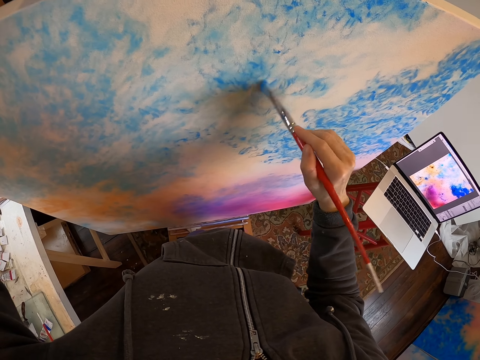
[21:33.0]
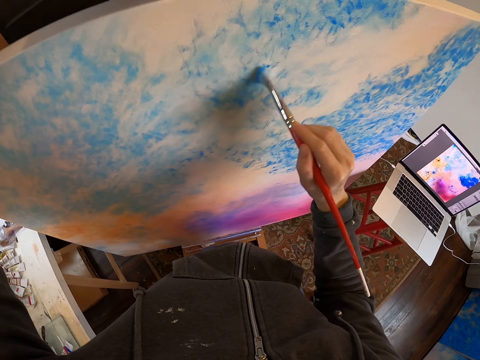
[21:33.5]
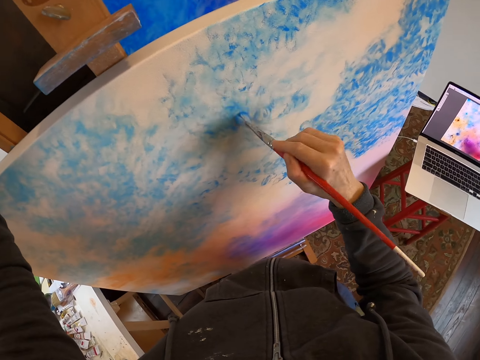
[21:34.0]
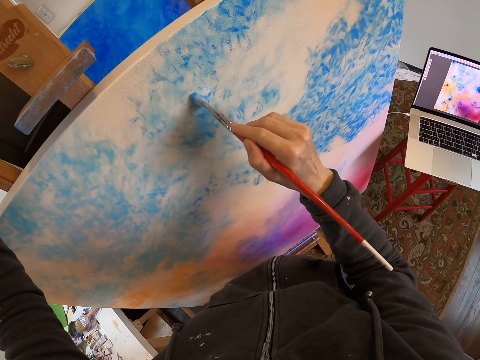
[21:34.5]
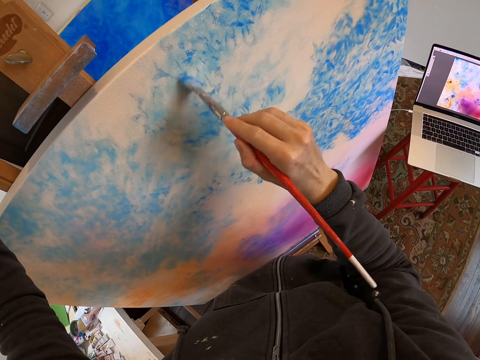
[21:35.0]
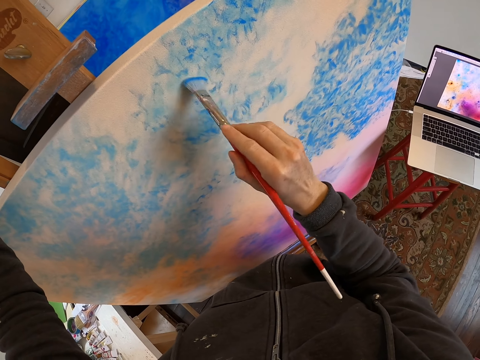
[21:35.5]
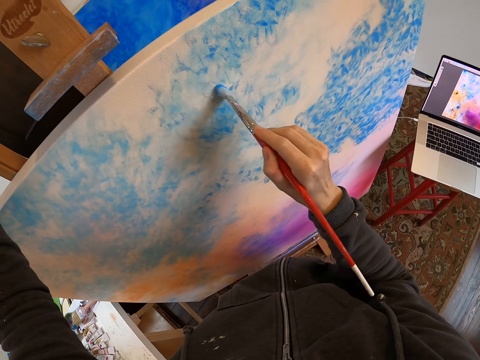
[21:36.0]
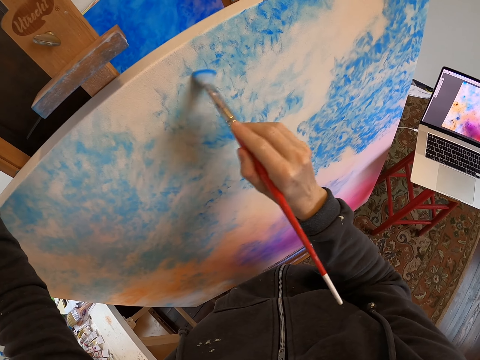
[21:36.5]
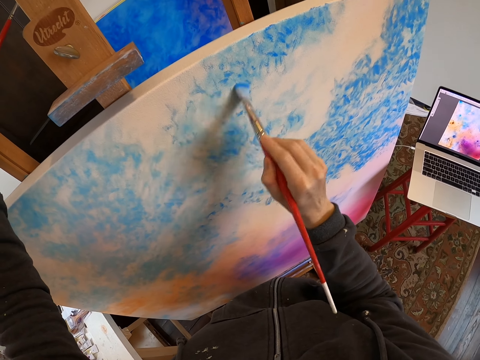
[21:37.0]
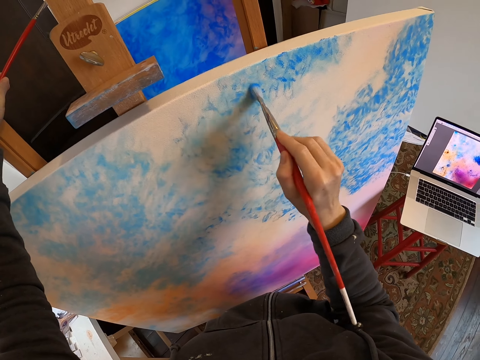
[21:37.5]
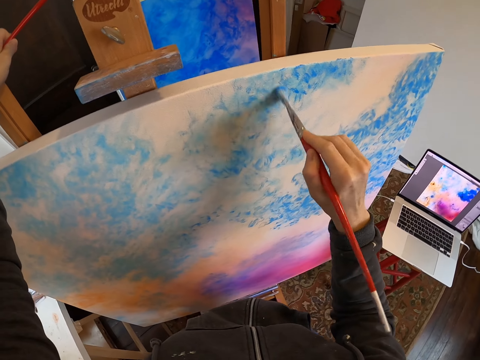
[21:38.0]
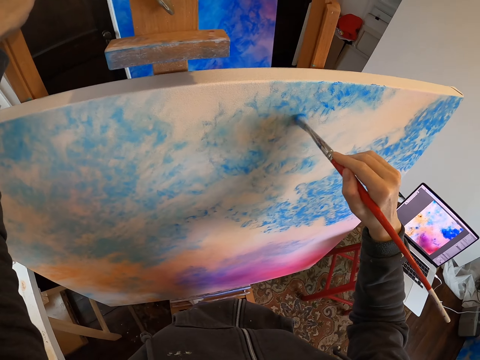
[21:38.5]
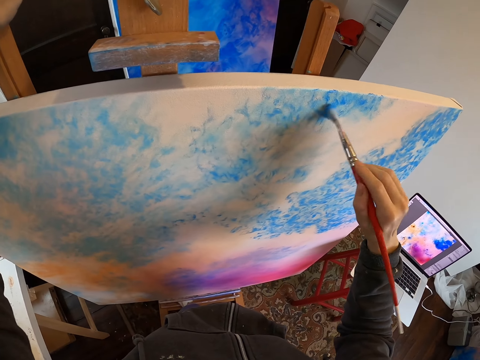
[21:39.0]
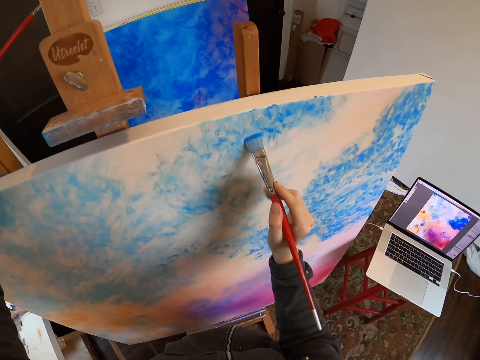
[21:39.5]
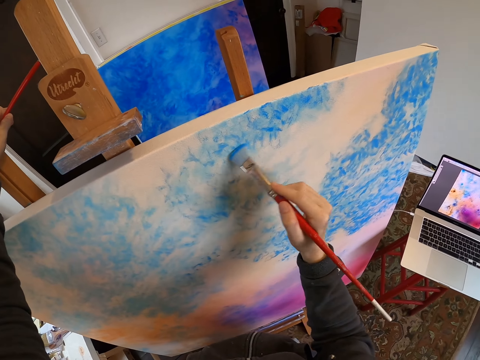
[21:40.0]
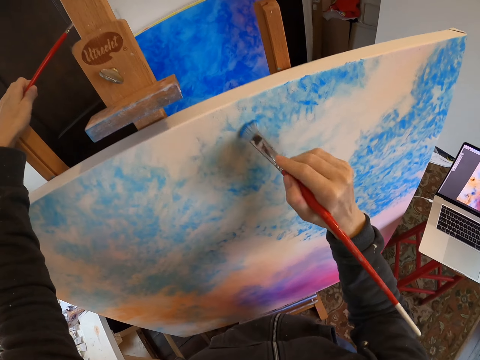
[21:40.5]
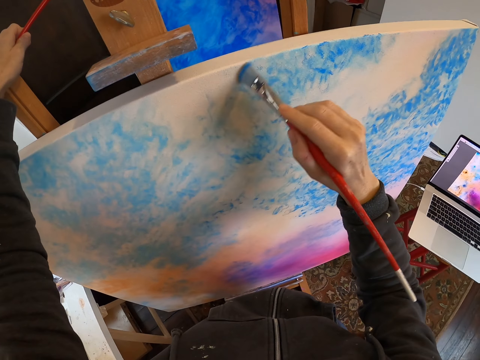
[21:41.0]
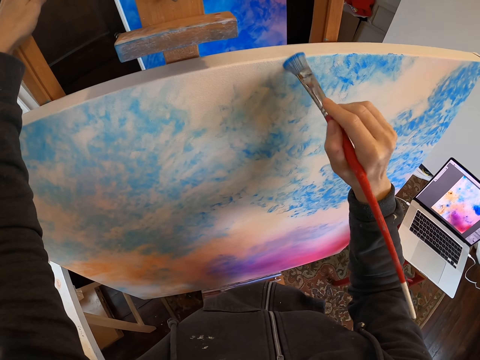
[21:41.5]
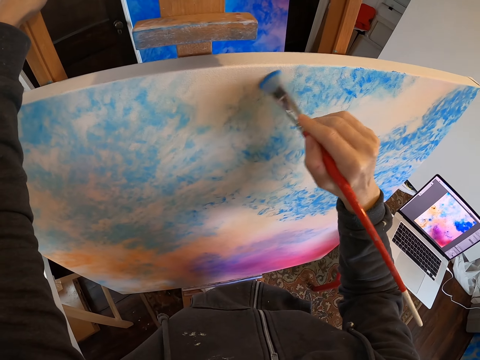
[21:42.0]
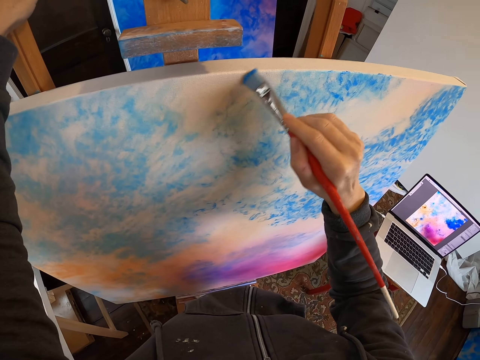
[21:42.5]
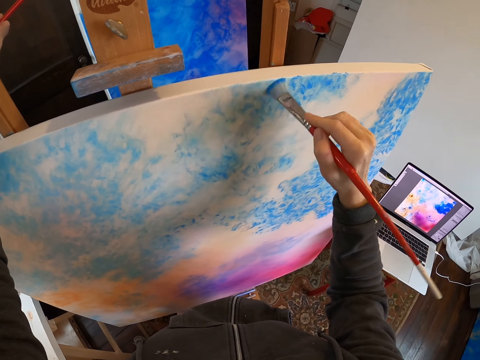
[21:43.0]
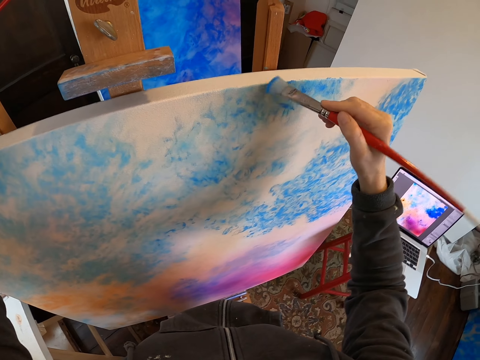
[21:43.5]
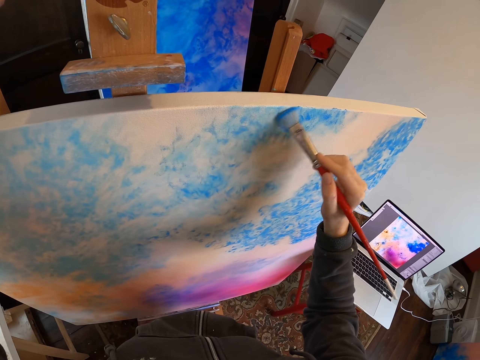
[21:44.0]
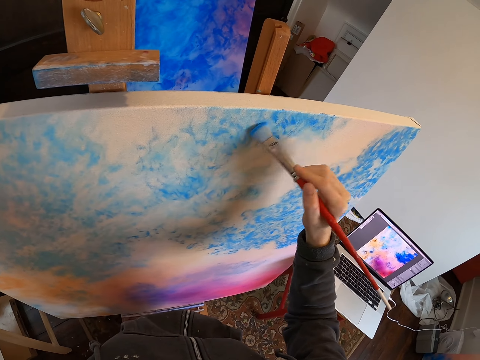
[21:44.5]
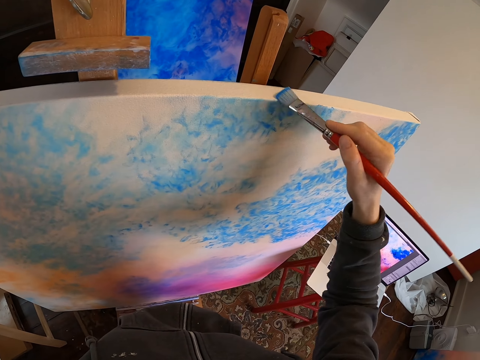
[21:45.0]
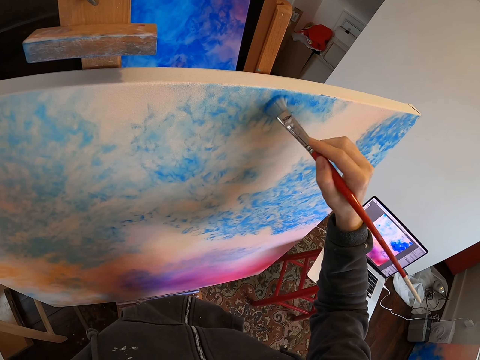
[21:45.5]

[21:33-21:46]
The camera wearer paints on the paint board and holds the paint board.

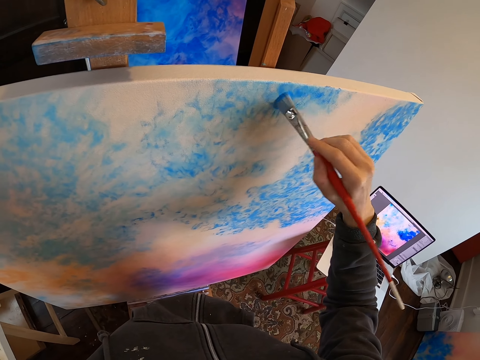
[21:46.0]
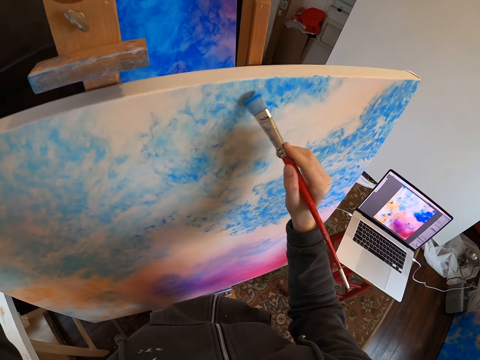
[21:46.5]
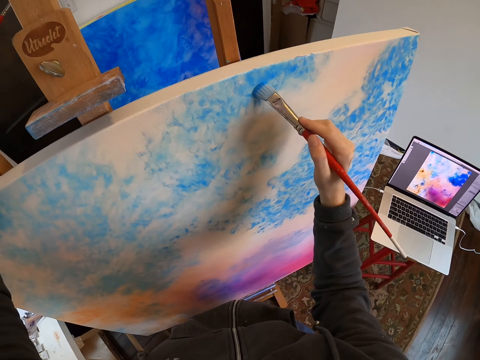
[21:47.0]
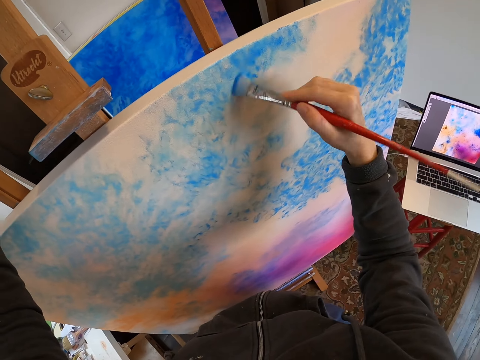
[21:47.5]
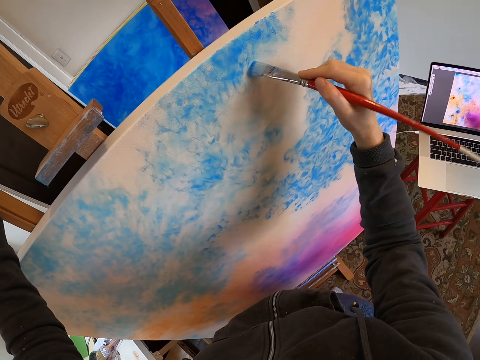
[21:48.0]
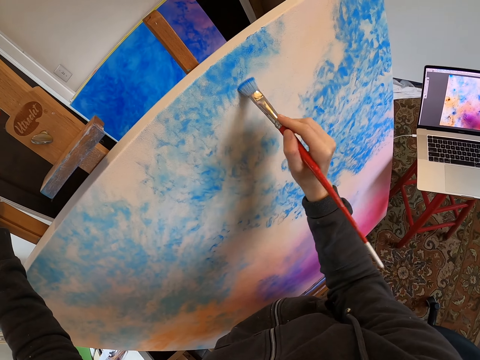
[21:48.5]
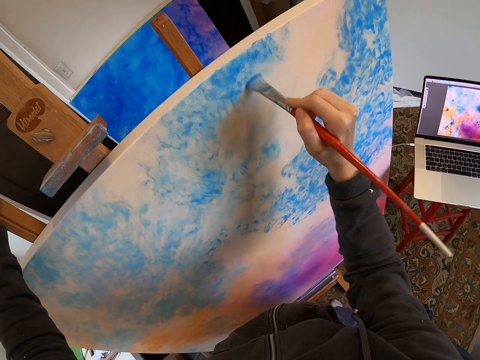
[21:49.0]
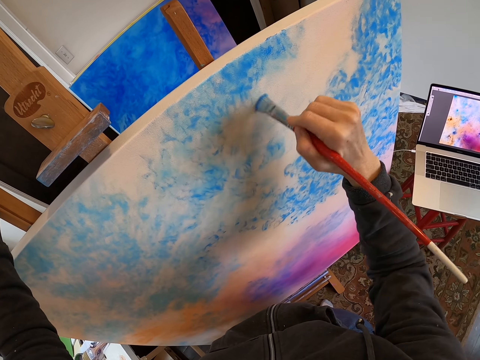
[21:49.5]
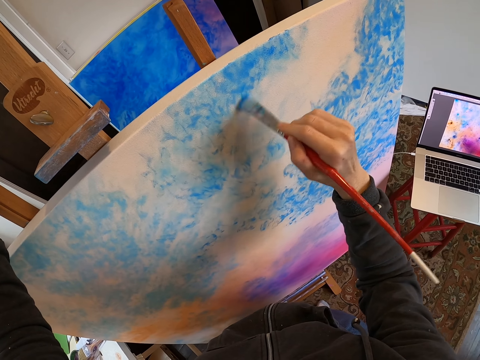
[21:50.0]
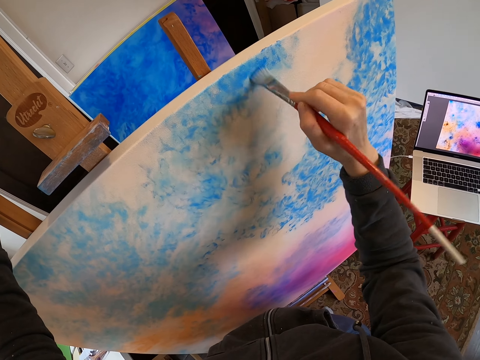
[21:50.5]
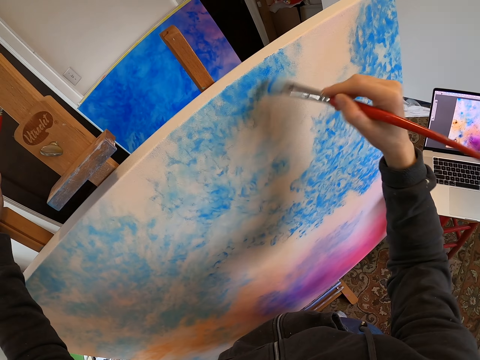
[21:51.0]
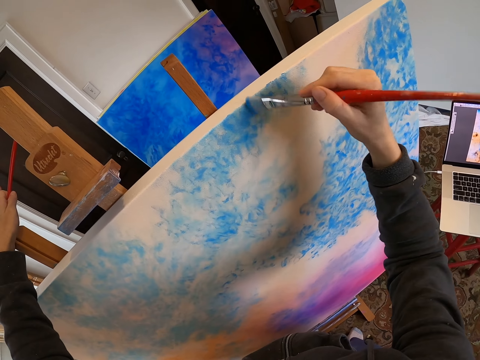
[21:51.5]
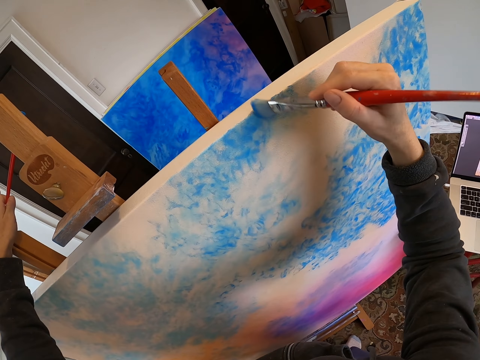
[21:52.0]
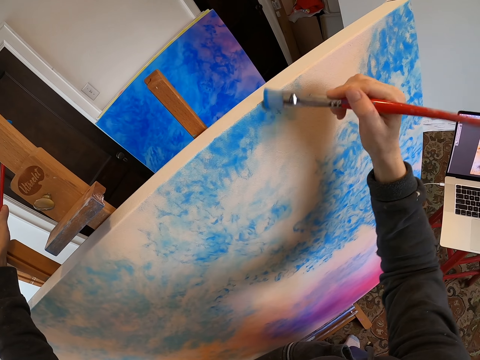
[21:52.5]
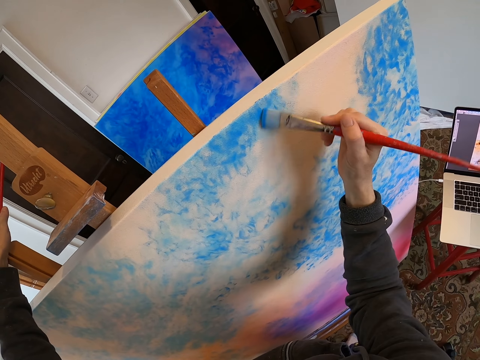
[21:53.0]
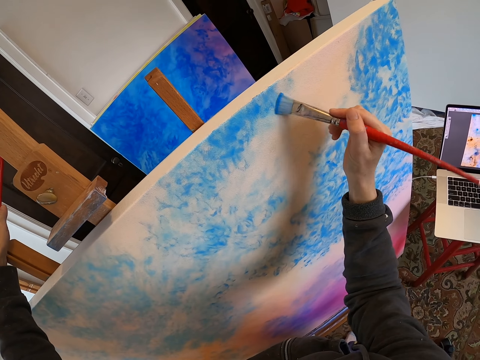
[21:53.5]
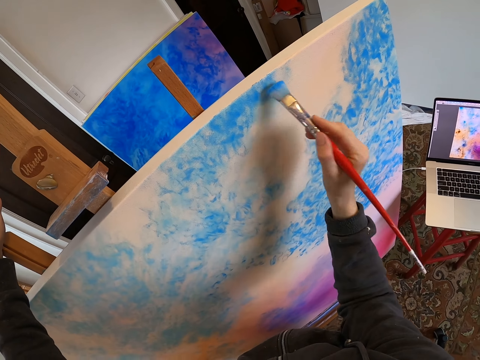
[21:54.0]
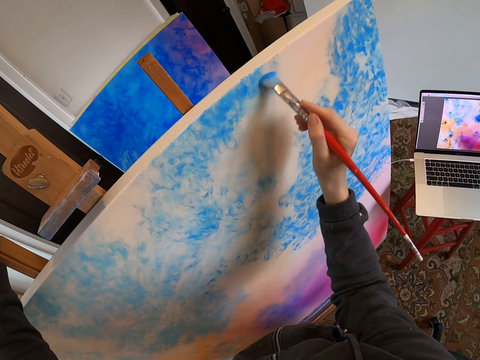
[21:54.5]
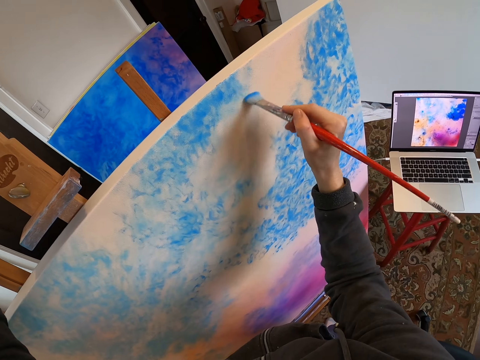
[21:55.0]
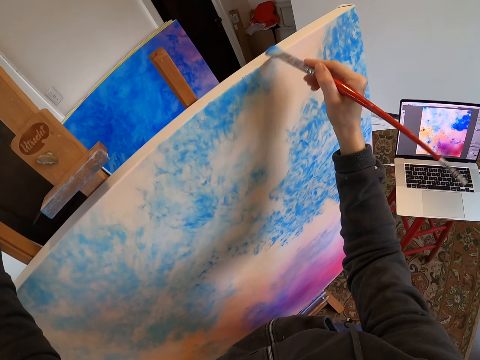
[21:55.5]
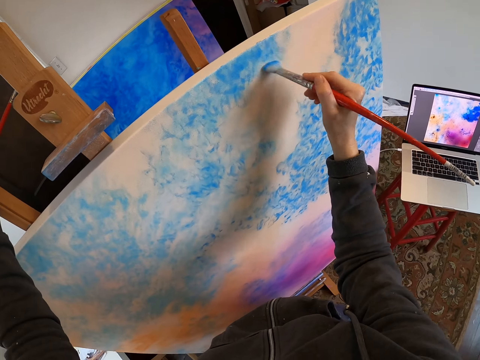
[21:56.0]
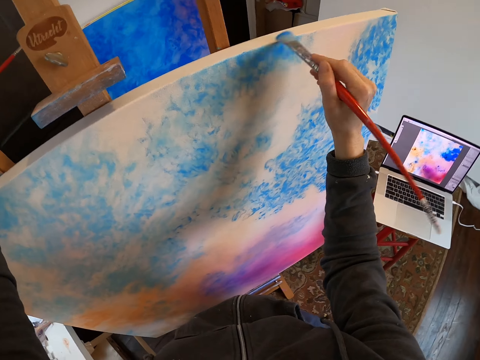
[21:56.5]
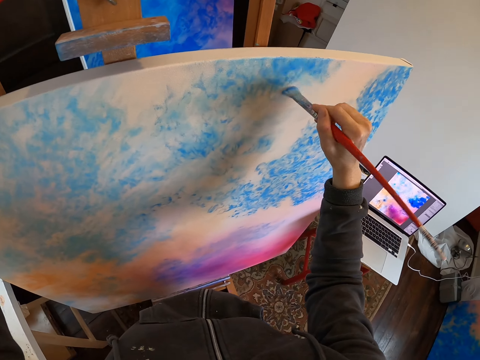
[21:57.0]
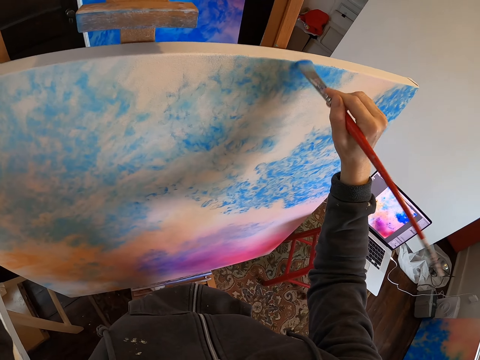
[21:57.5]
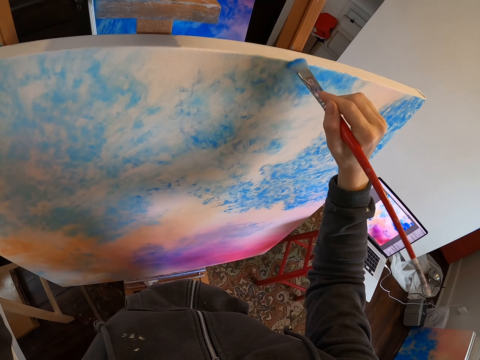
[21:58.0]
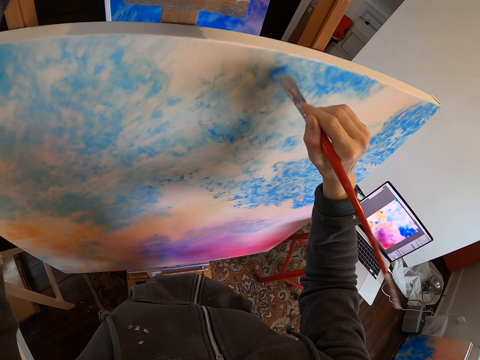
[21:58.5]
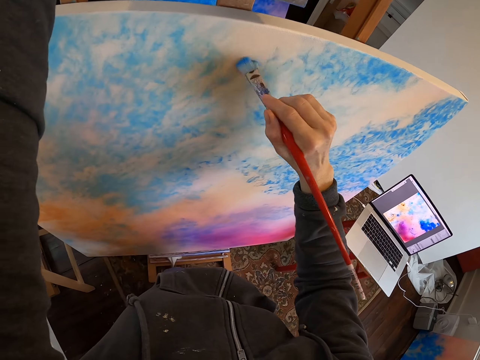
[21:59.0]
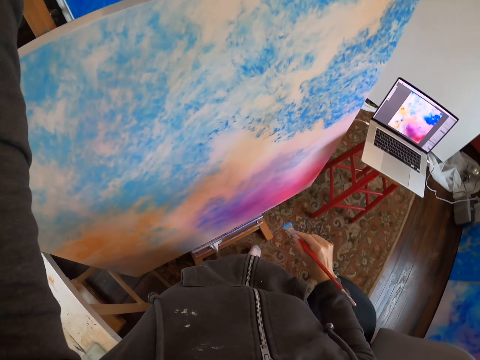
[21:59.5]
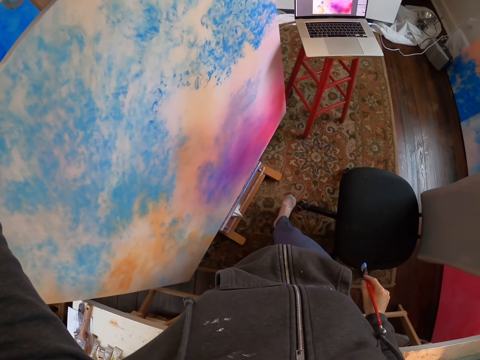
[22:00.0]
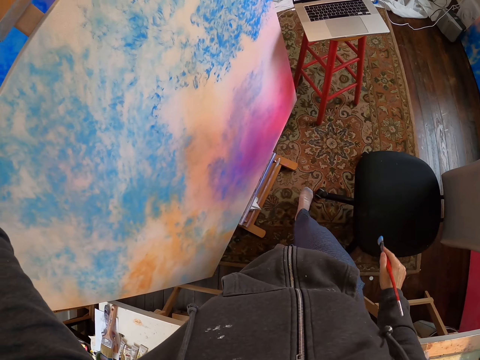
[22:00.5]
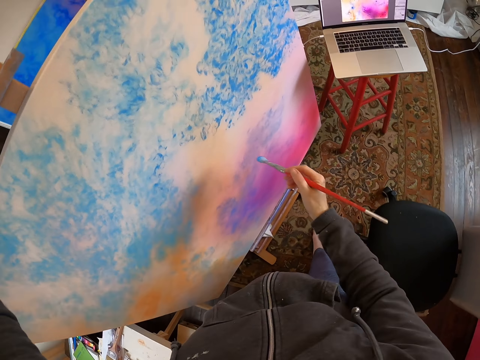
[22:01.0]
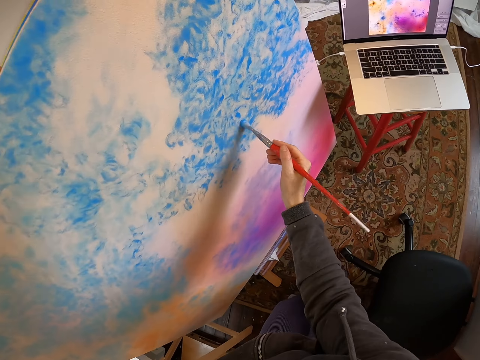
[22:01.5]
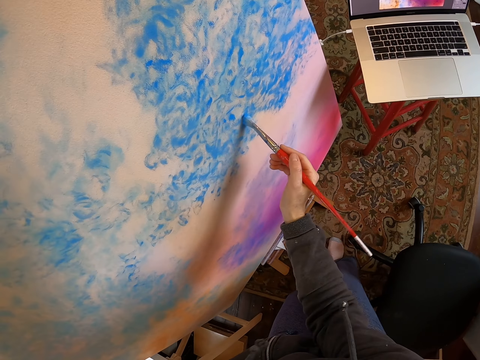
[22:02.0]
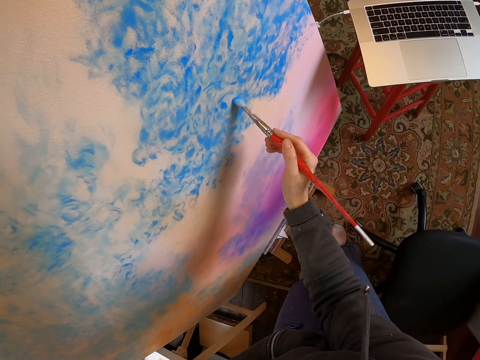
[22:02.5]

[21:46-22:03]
The camera wearer paints on the paint board. They hold the paint board. They move their hand and paint on the paint board. They hold the paint board and paint on the paint board. They remove the paint brush from the board. They move their hands and hold the paint board. They look around the room. They paint on the paint board and hold the paint board.
